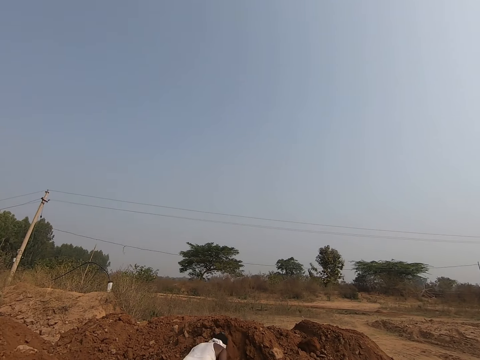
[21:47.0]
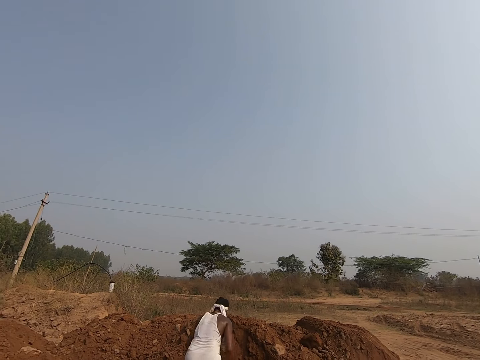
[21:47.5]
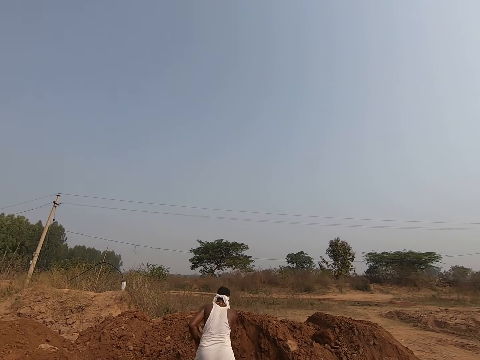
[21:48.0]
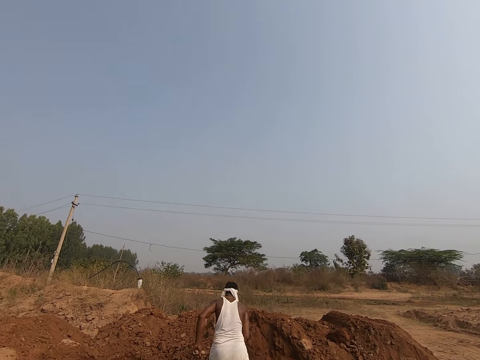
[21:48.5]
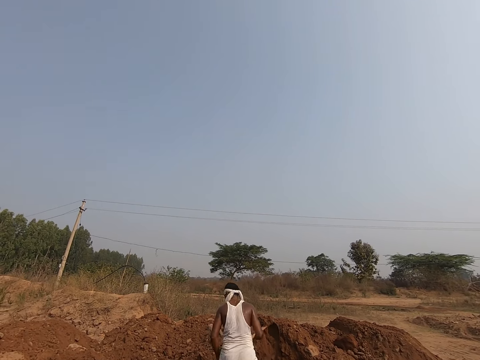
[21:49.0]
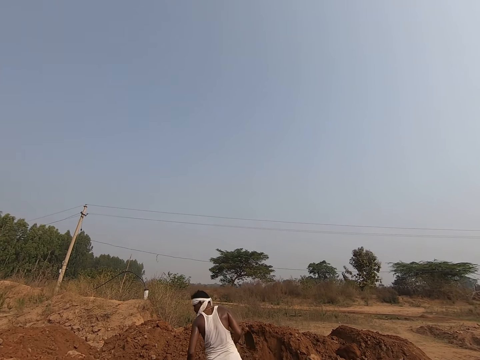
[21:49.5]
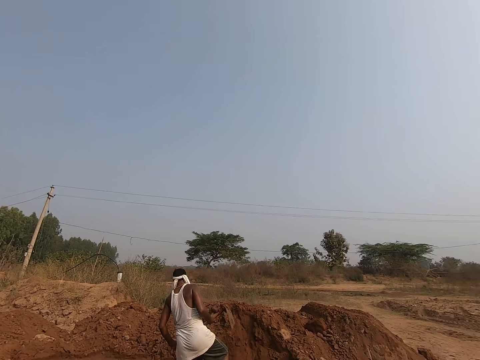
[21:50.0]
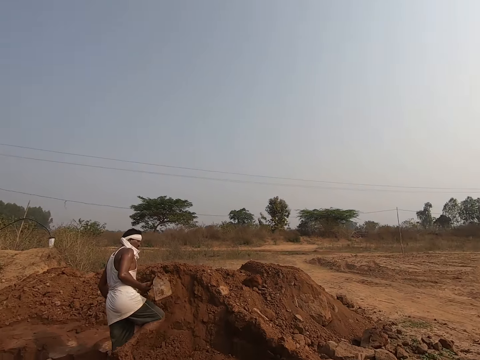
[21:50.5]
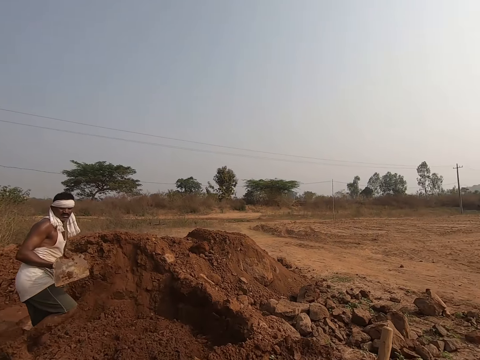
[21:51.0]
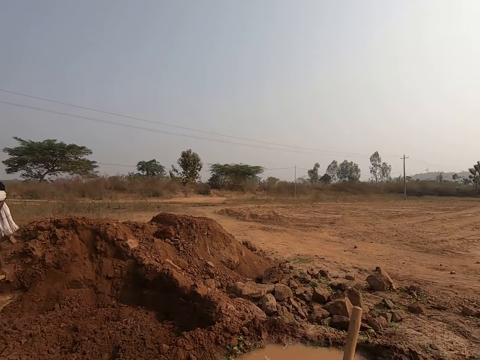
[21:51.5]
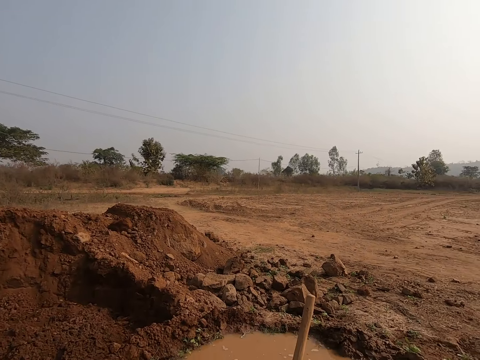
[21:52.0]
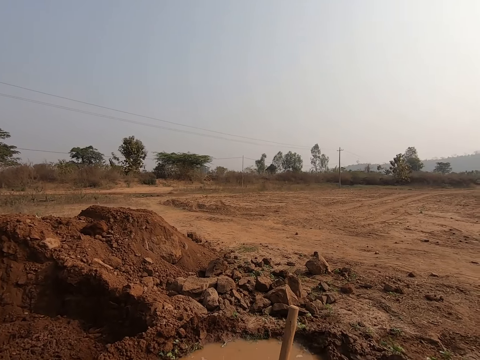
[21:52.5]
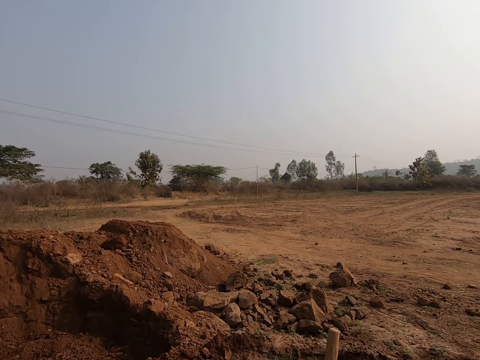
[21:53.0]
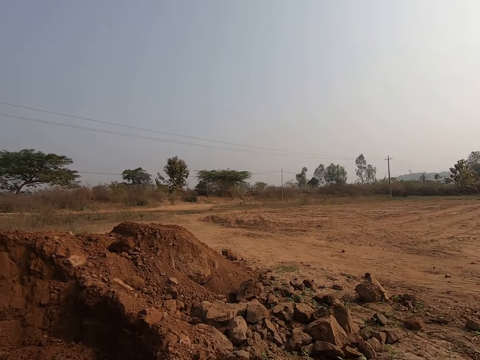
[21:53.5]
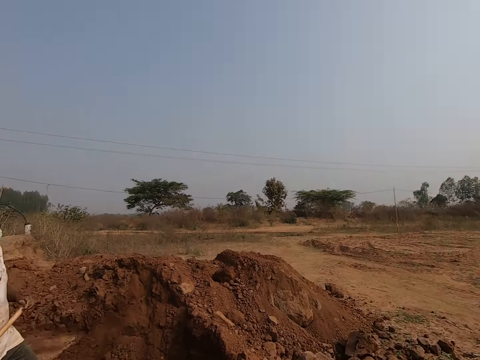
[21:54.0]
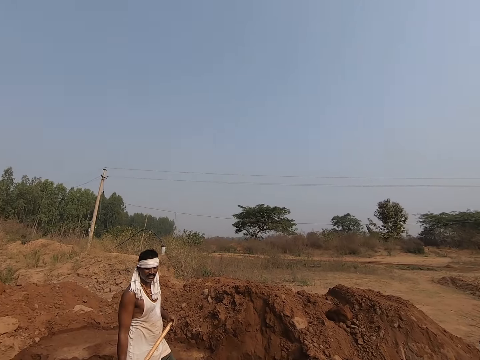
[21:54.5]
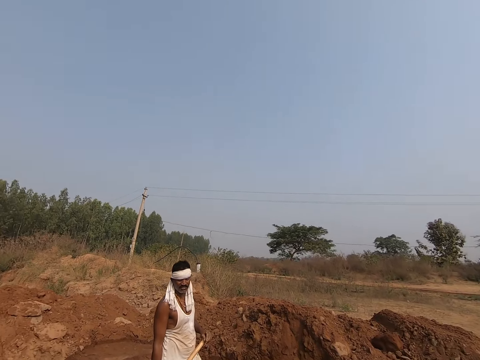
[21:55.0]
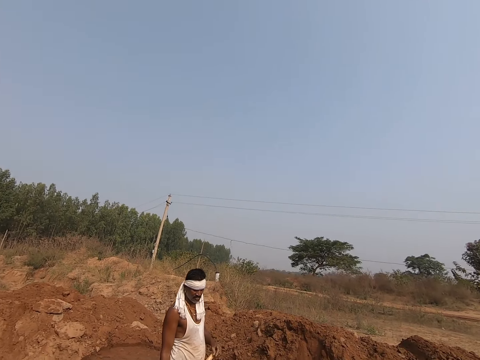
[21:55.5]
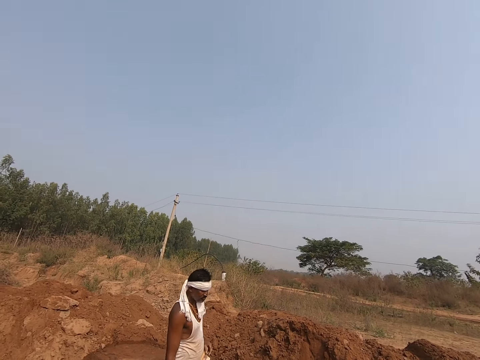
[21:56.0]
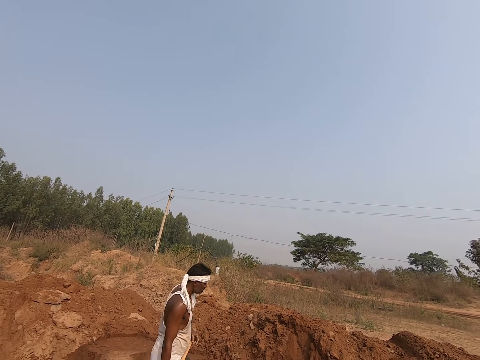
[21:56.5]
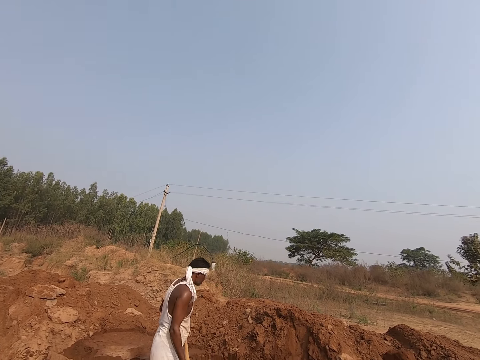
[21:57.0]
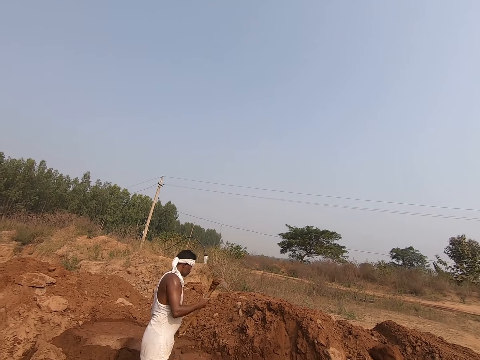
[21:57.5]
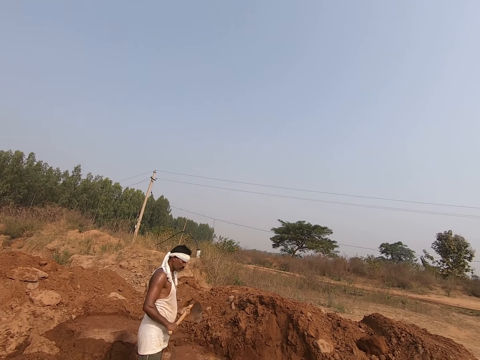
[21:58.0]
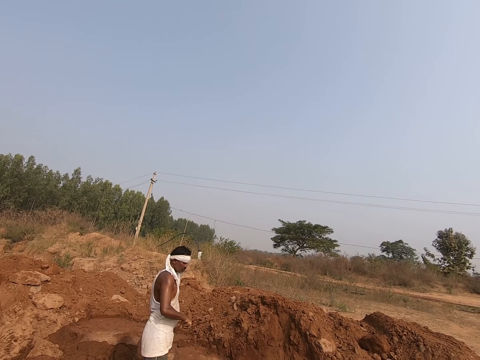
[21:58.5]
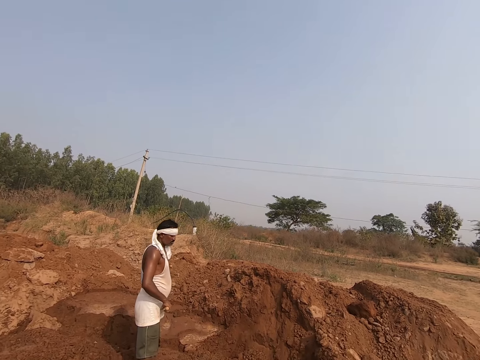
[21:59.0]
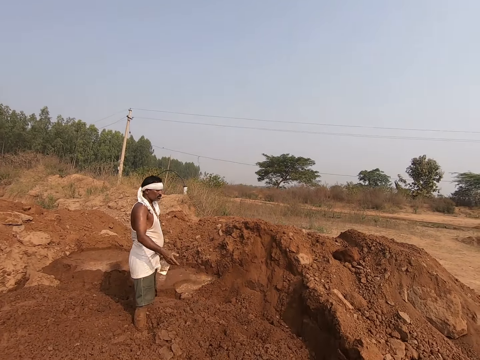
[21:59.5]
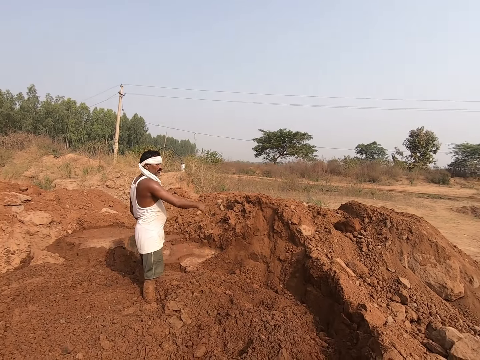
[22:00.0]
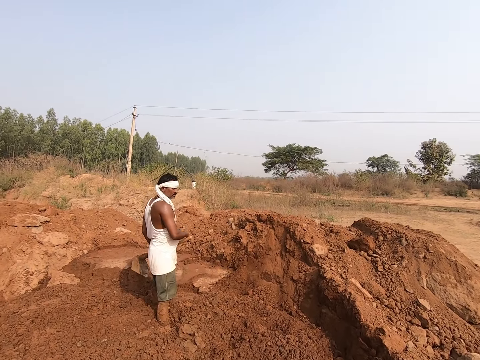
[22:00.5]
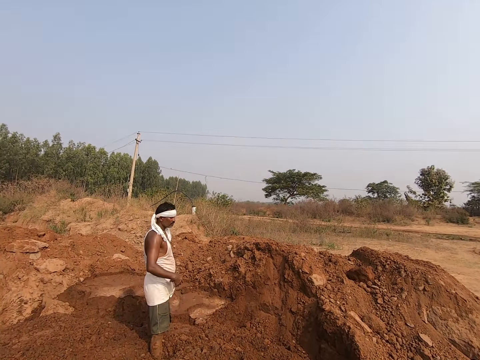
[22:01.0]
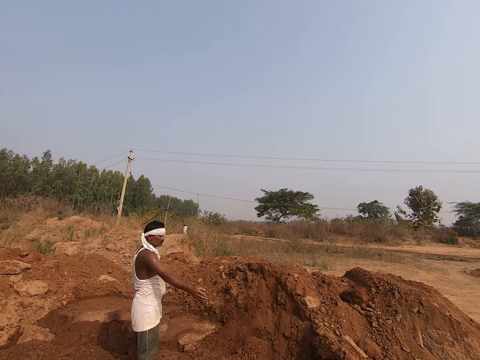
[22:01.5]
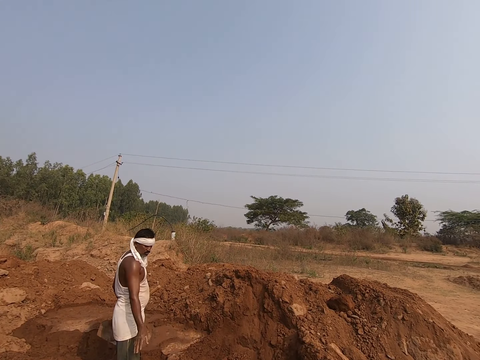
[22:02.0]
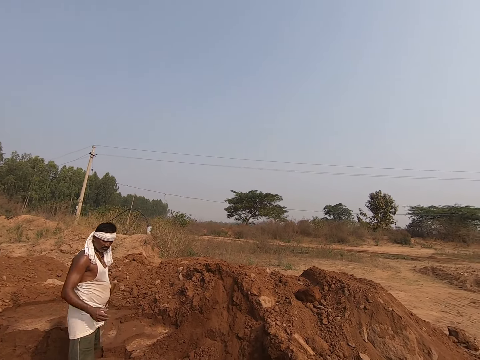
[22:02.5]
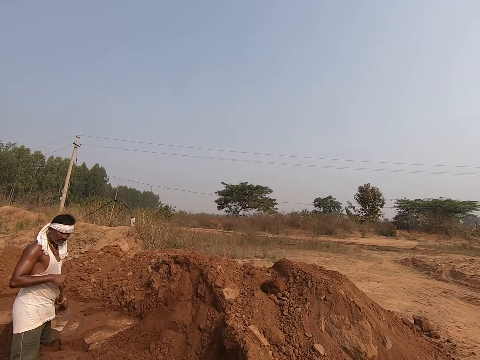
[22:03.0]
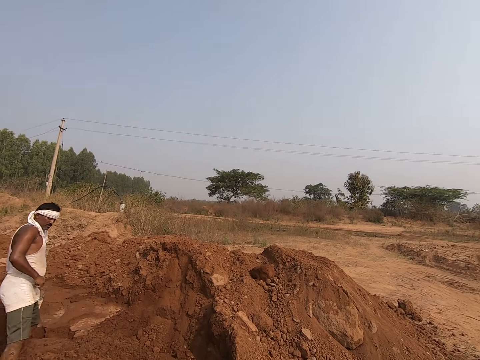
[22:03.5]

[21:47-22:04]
The camera wearer talks to a man. The man interacts with the camera wearer.

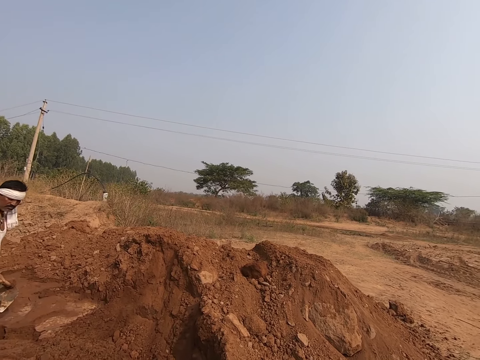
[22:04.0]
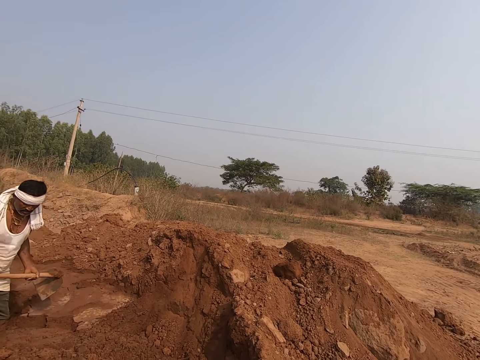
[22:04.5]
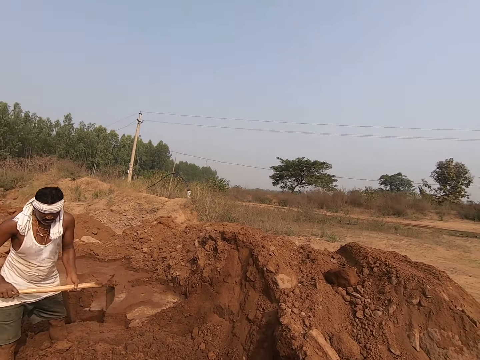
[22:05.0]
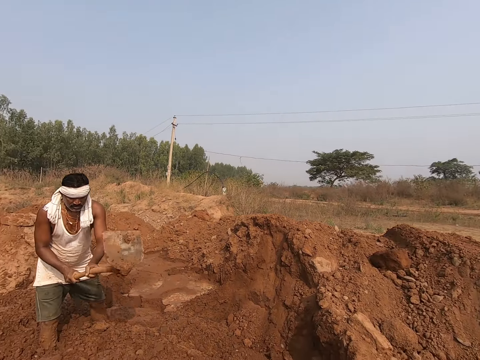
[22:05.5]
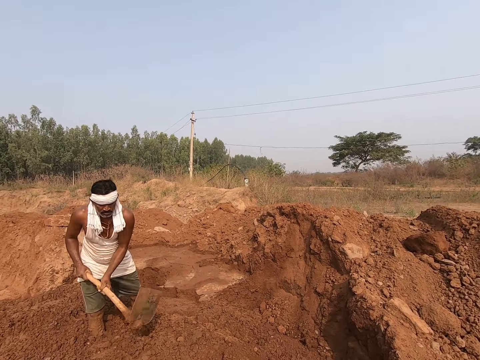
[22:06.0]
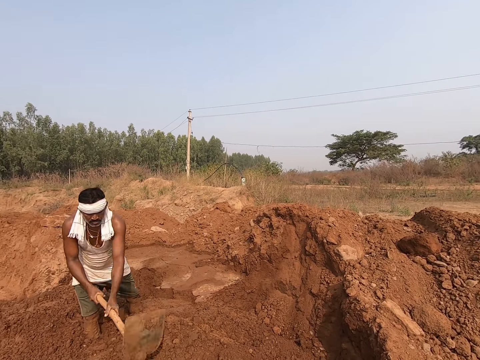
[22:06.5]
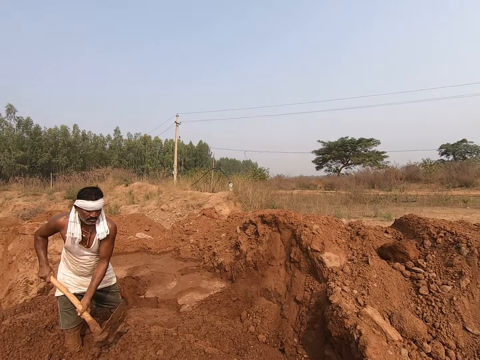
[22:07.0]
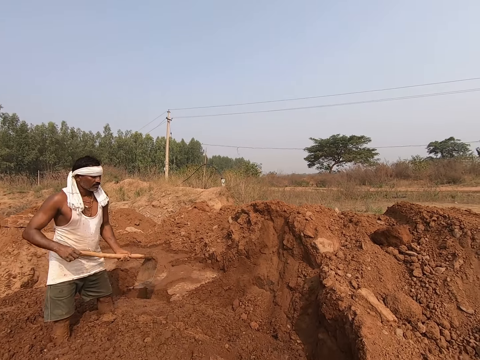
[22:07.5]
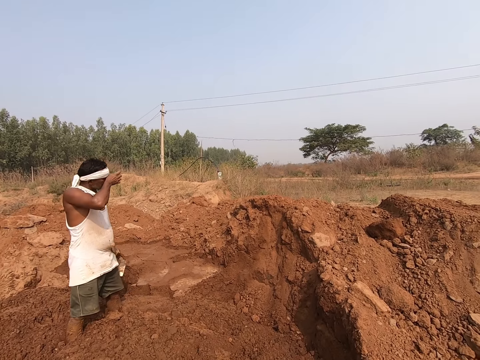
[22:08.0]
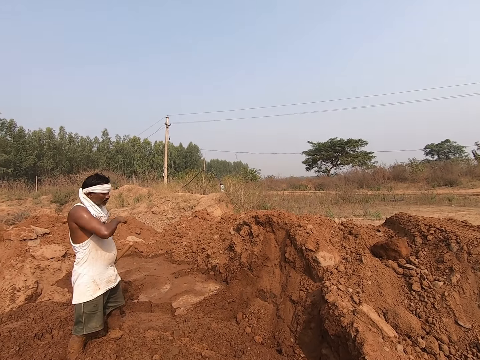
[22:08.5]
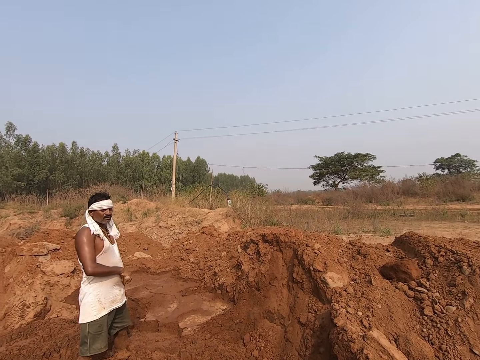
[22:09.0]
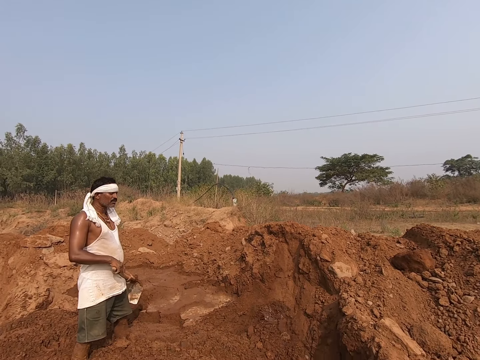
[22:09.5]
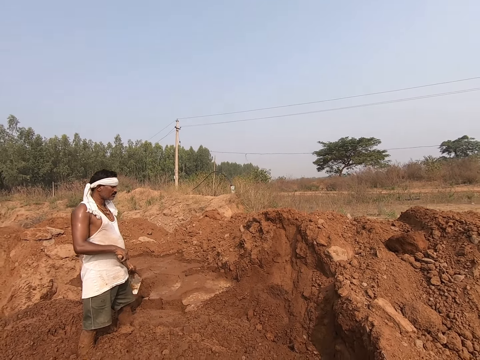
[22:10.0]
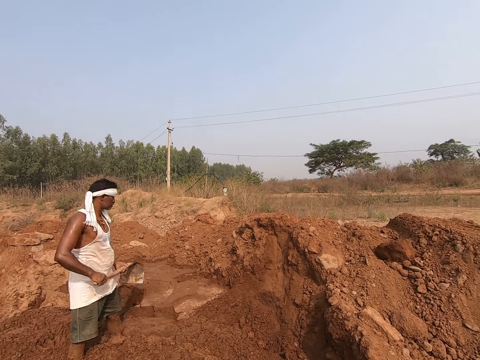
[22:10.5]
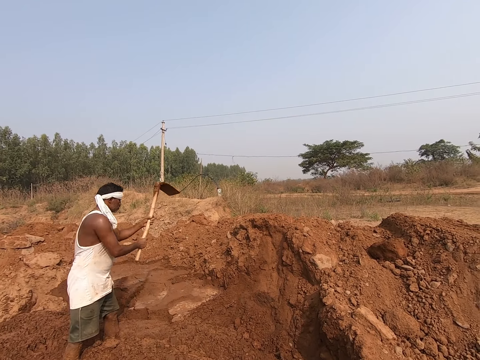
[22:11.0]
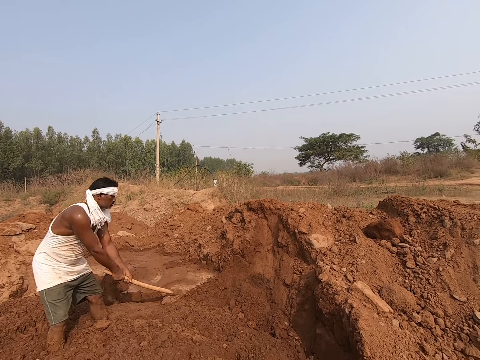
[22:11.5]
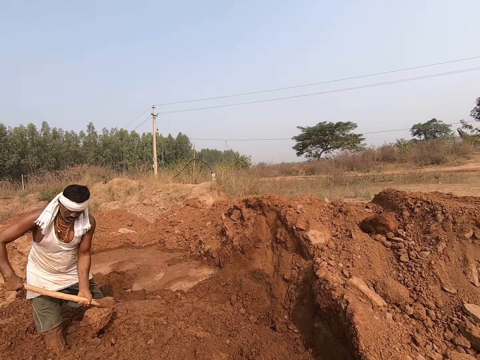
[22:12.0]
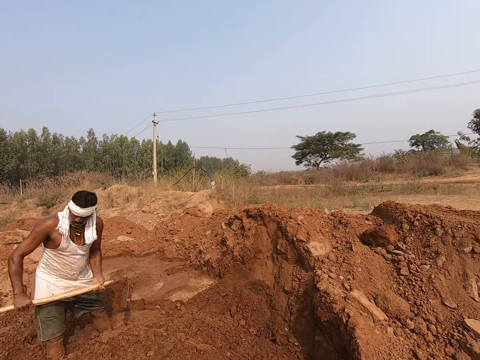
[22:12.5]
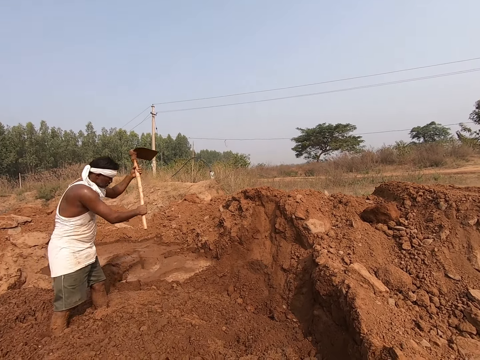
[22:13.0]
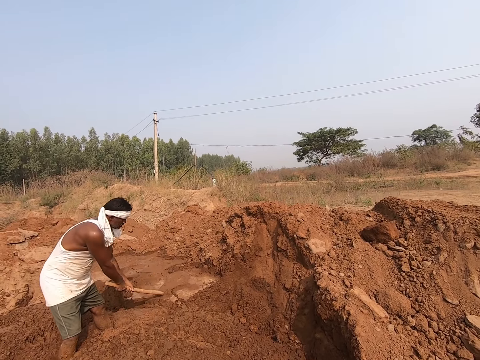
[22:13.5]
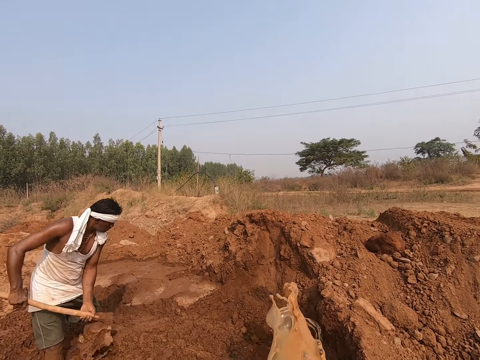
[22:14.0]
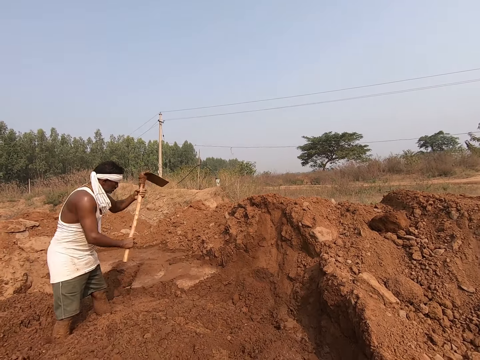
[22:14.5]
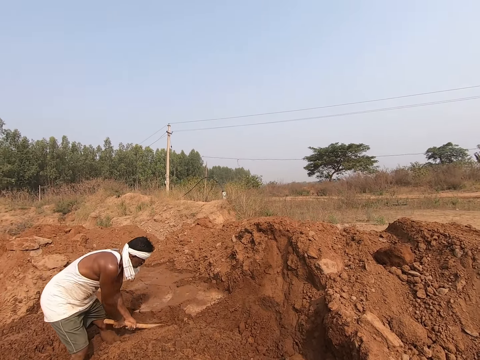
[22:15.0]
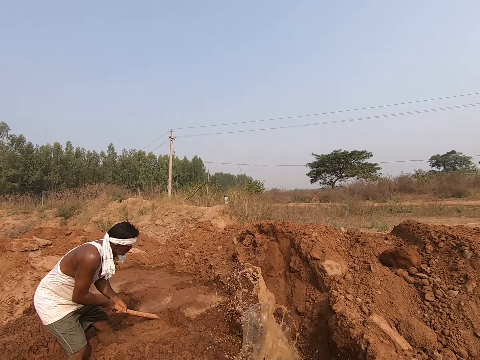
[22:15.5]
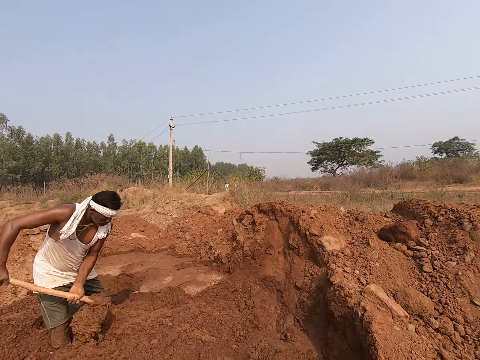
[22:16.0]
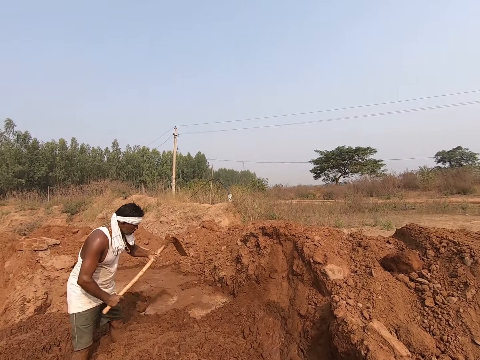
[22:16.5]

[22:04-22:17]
A man hits the hoe on the soil. The camera wearer pours water on the soil. The man digs the soil with the hoe.
